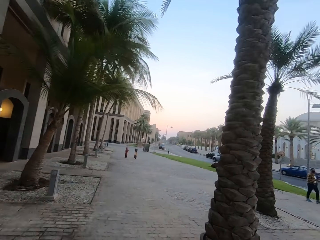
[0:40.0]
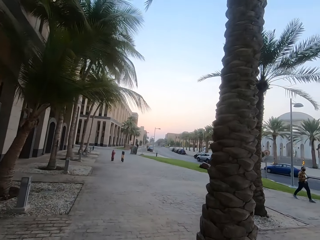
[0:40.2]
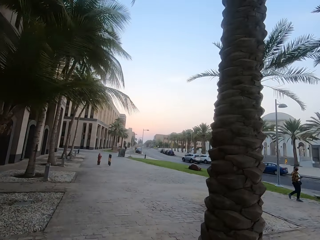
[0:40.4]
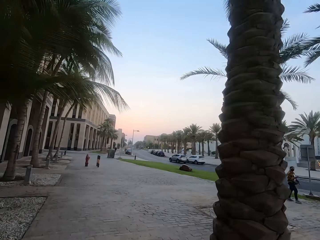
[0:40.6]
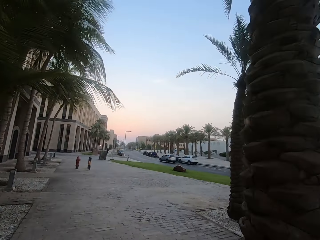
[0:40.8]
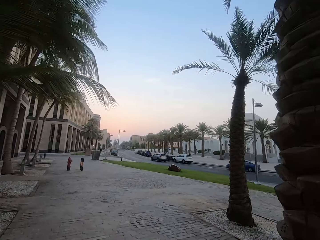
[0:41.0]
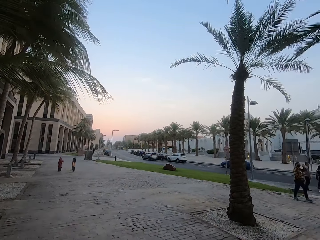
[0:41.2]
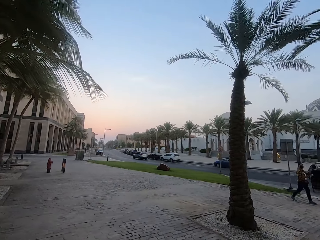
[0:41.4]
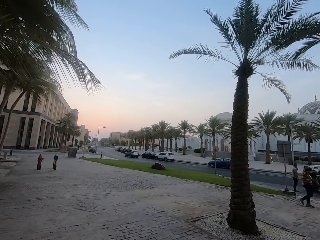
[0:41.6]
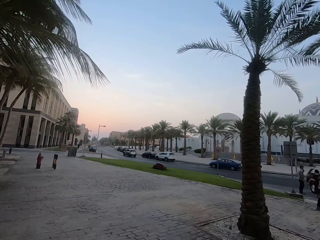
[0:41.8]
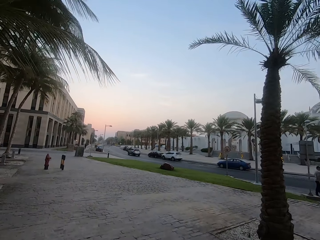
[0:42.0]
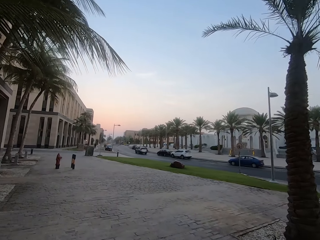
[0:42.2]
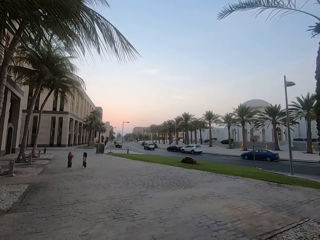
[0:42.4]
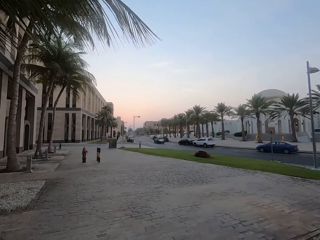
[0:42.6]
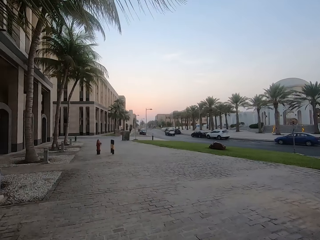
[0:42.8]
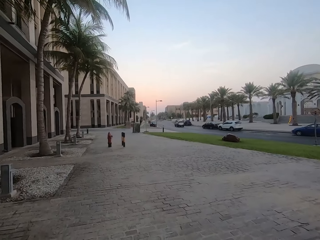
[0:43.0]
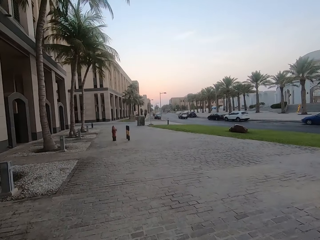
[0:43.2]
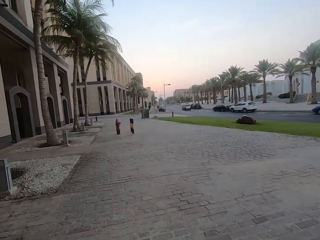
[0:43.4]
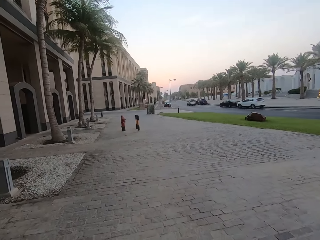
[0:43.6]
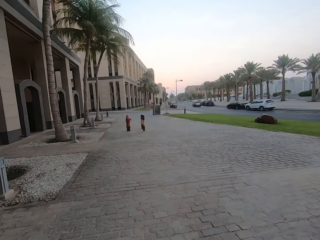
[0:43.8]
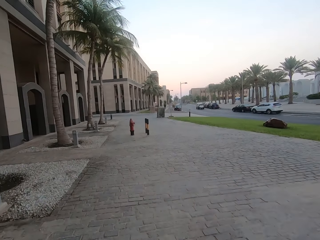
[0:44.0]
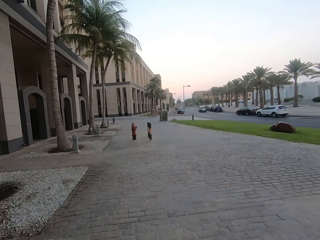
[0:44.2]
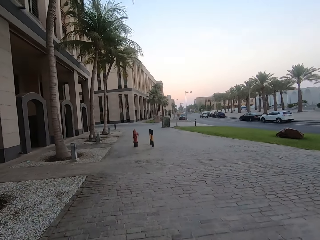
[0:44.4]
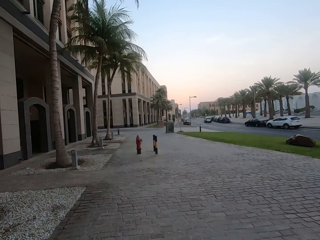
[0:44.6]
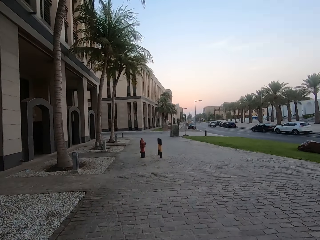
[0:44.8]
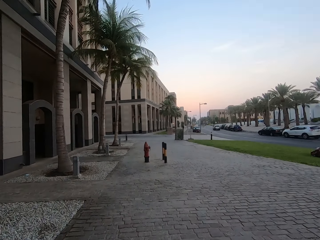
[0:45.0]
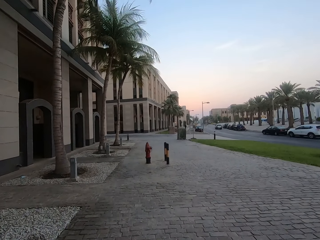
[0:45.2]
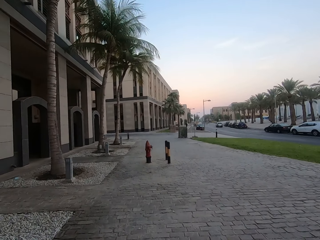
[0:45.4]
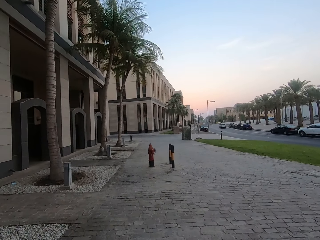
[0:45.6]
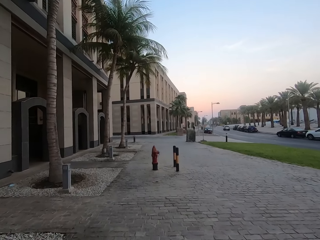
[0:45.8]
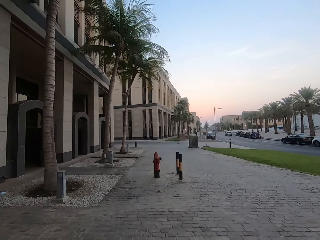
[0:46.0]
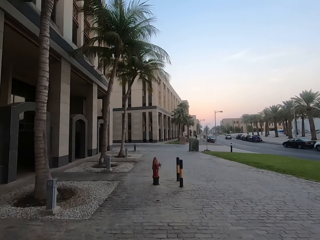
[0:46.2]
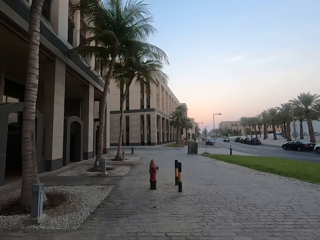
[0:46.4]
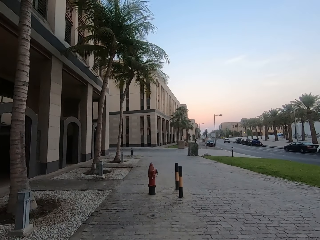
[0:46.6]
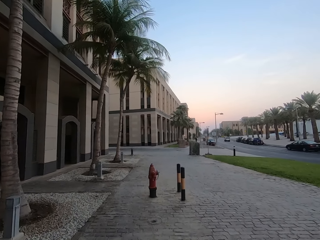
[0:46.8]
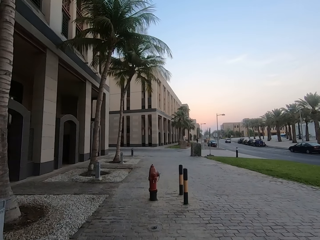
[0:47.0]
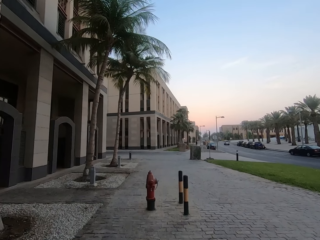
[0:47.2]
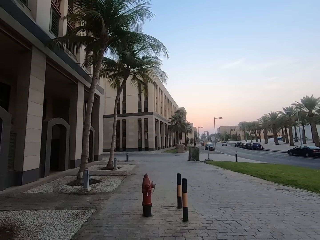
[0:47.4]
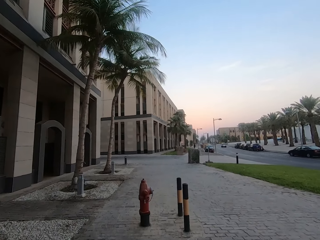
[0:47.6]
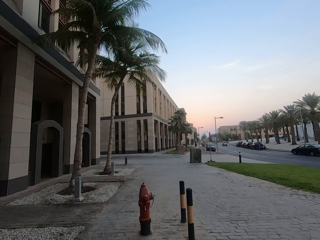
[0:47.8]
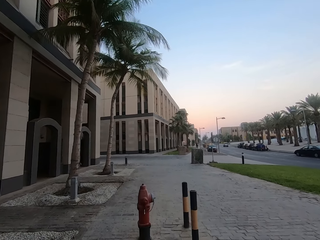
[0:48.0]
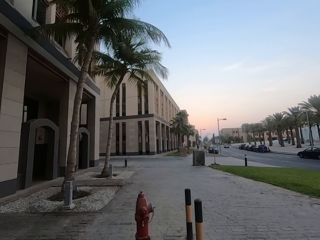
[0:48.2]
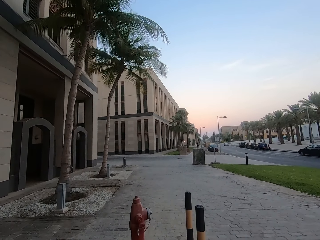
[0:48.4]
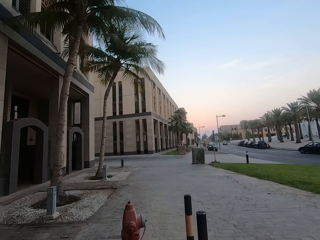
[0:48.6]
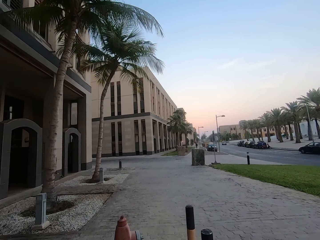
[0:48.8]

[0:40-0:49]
The camera wearer walks forward. They look right. They look forward. They walk forward.

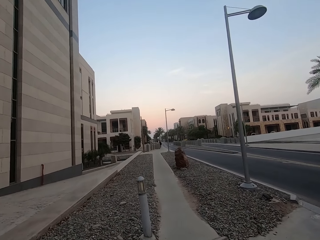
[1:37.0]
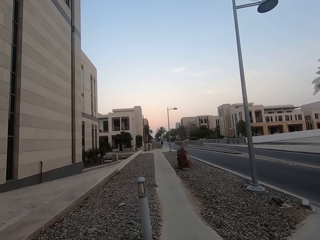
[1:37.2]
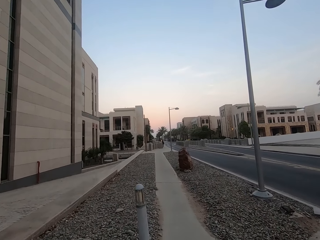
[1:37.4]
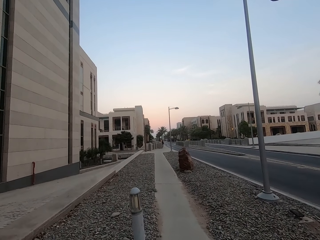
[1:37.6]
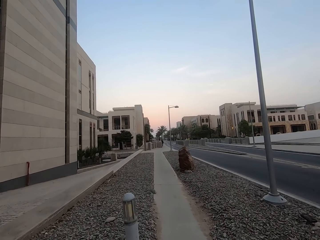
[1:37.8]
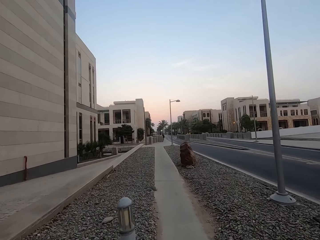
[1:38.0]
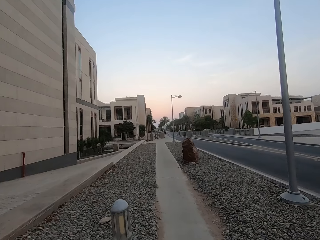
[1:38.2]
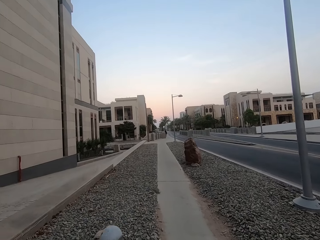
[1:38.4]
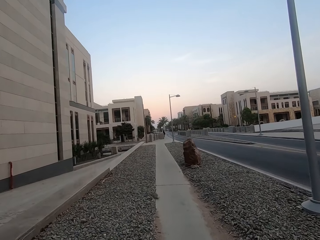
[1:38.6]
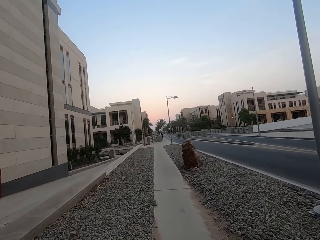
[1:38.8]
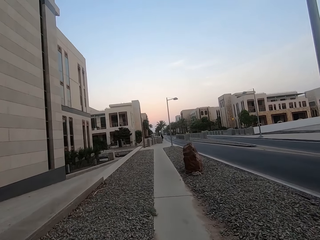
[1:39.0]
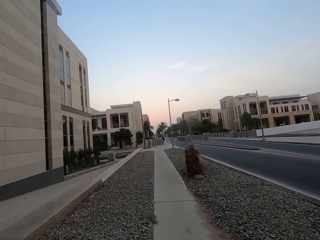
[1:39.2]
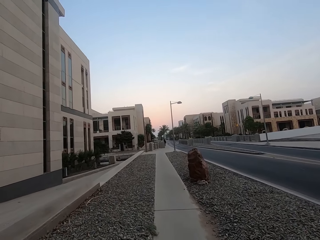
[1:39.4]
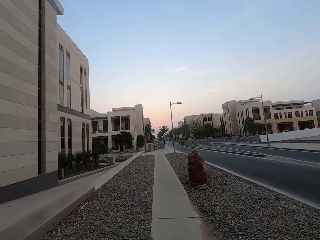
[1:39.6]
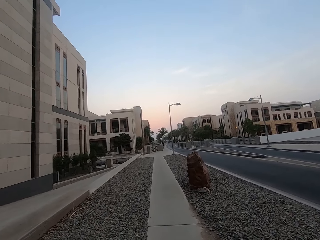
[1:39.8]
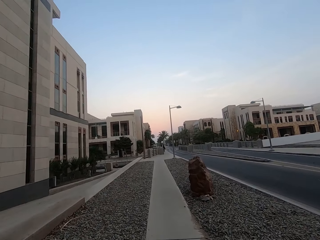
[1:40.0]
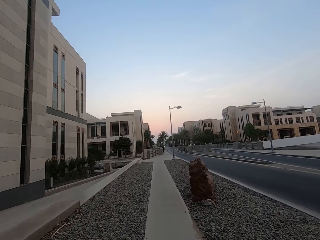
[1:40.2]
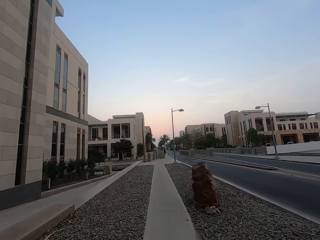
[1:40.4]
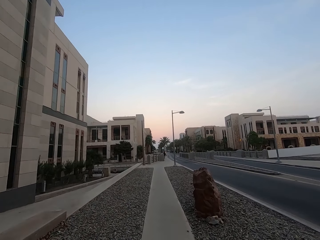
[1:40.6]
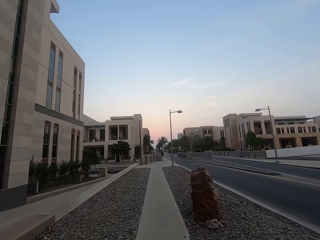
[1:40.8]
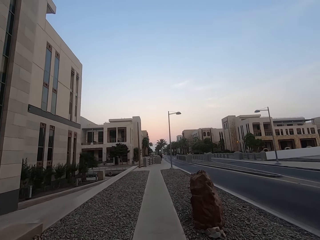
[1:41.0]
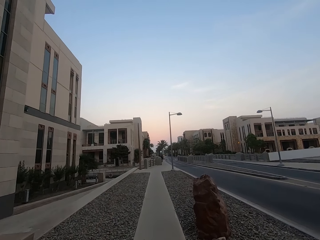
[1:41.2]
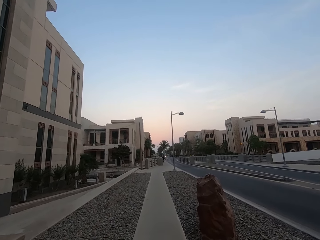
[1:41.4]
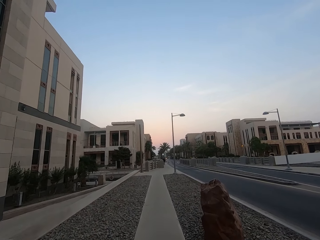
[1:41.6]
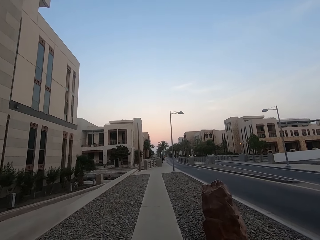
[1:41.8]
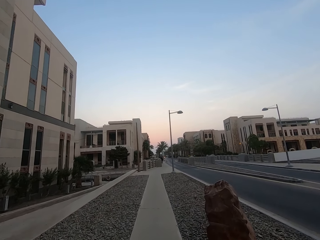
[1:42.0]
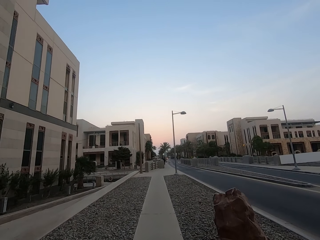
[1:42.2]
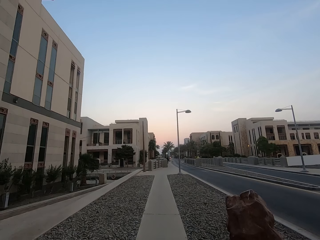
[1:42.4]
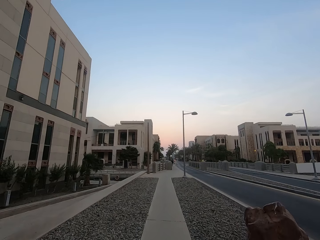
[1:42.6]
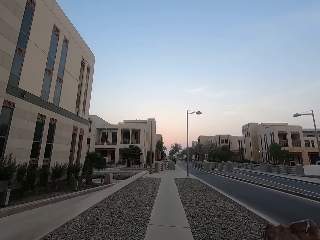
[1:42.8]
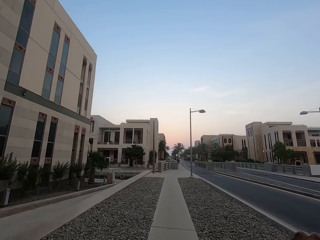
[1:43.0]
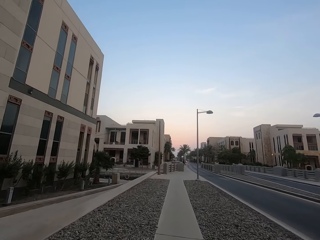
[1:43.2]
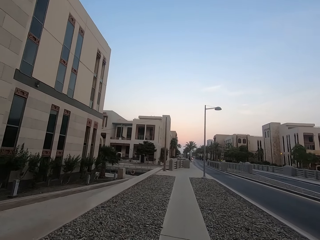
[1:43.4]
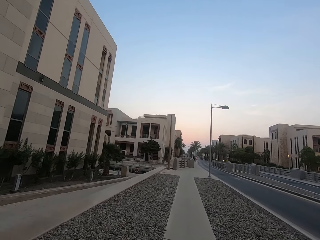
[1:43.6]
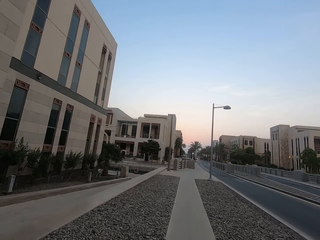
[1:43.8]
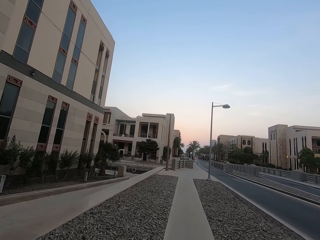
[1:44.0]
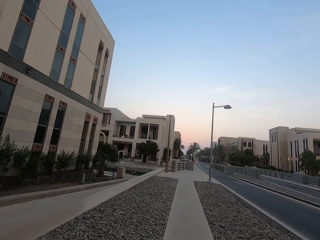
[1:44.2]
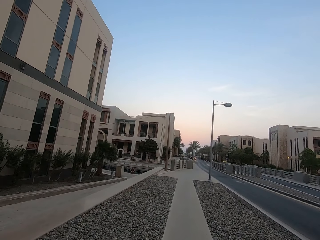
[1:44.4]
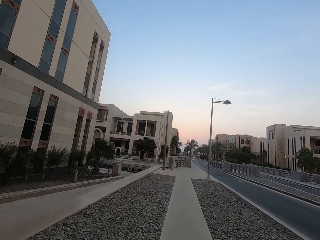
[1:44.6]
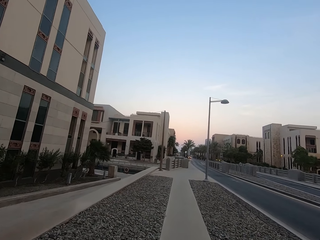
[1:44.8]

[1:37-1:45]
The camera wearer walks along the path.

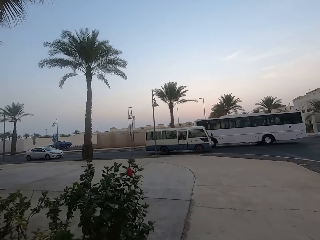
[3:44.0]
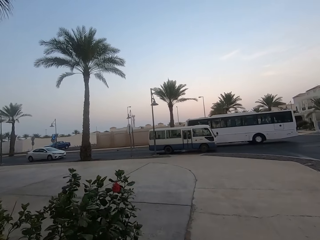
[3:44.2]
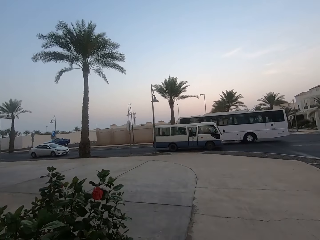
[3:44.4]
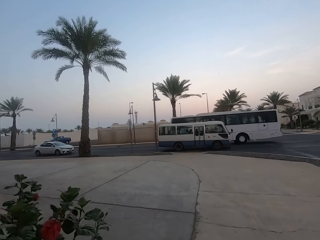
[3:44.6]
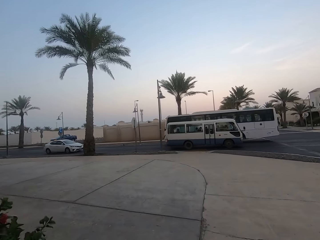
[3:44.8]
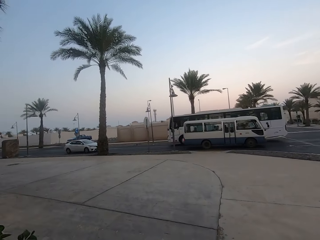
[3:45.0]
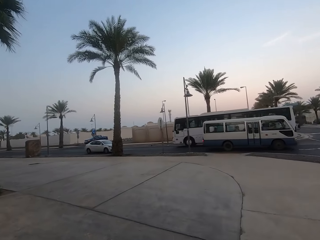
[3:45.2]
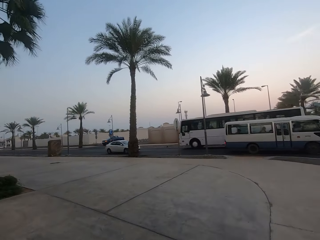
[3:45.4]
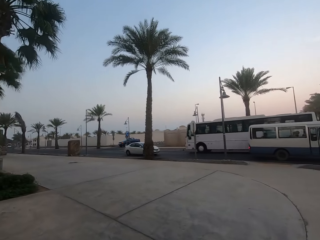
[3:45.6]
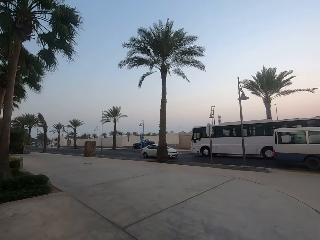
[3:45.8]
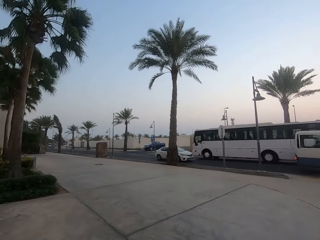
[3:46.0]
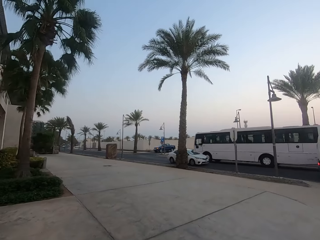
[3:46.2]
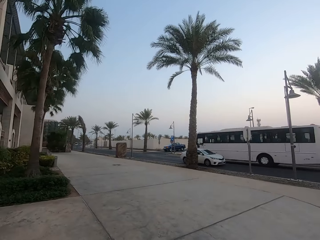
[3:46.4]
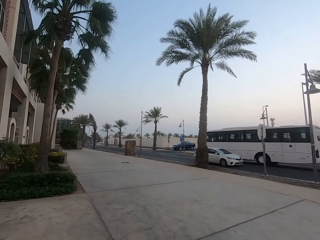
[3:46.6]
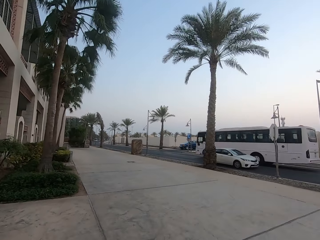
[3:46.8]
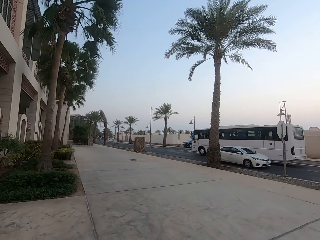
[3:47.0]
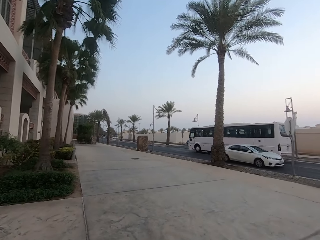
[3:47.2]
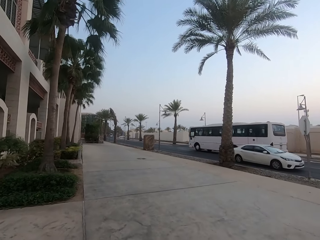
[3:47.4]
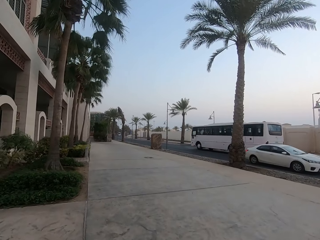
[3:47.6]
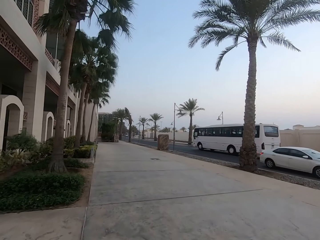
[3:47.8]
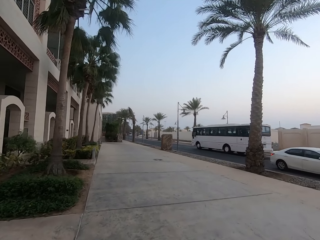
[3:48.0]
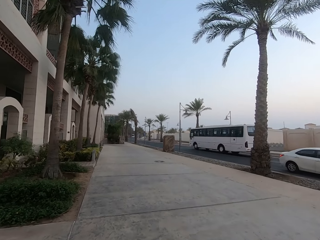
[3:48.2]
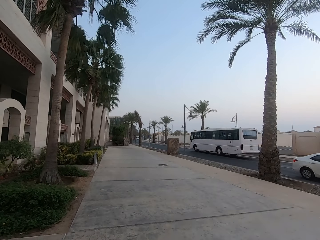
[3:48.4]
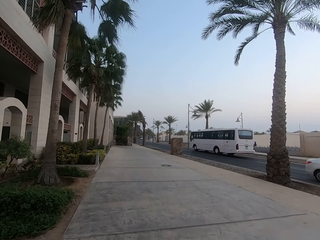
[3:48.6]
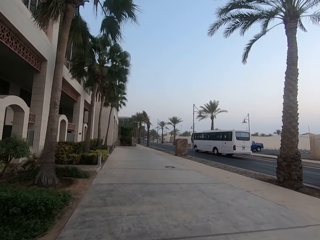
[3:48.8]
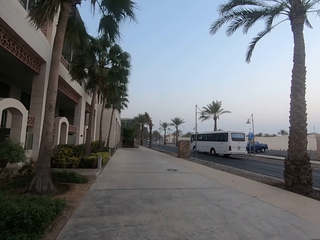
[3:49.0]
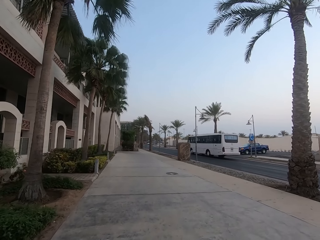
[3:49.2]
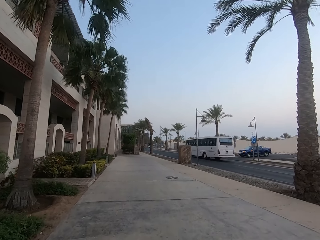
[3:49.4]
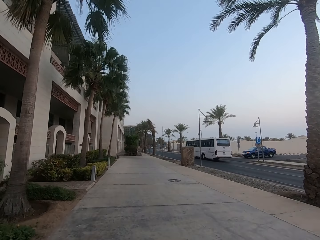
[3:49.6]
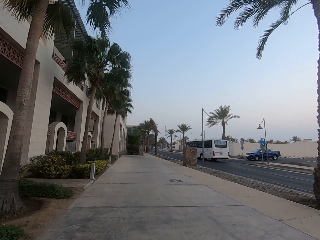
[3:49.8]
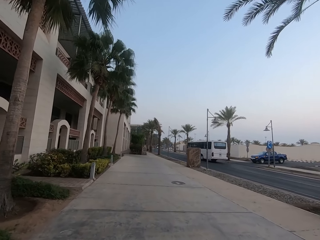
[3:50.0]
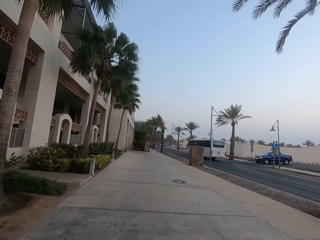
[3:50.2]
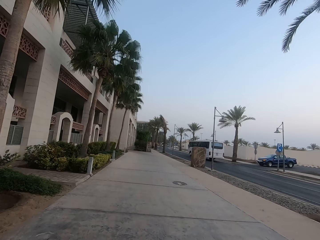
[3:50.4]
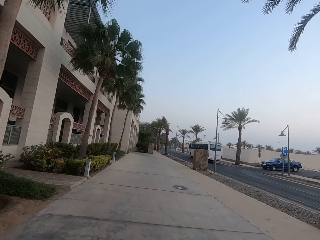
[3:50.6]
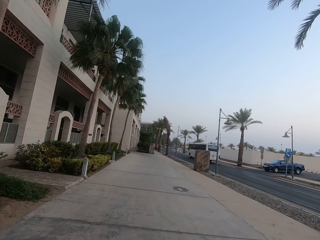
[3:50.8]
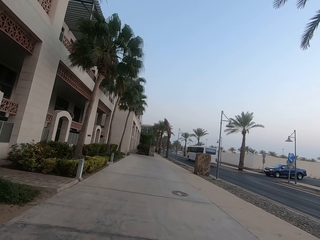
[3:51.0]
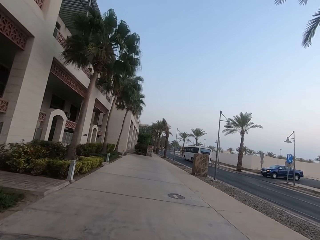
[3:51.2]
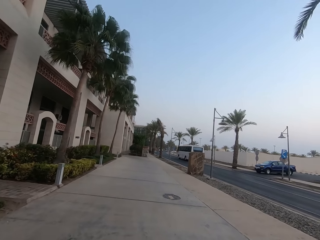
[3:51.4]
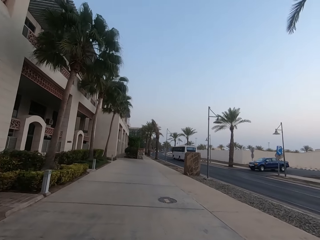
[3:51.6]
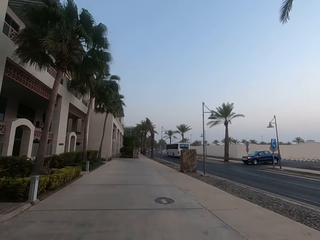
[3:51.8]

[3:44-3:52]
The camera wearer turns left. They walk forward.
